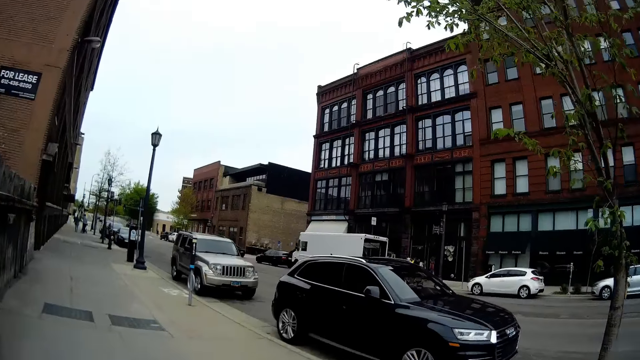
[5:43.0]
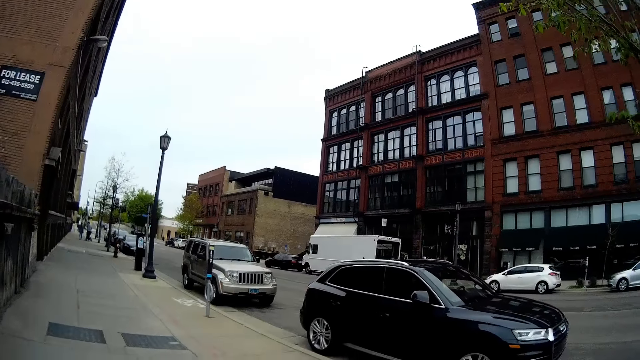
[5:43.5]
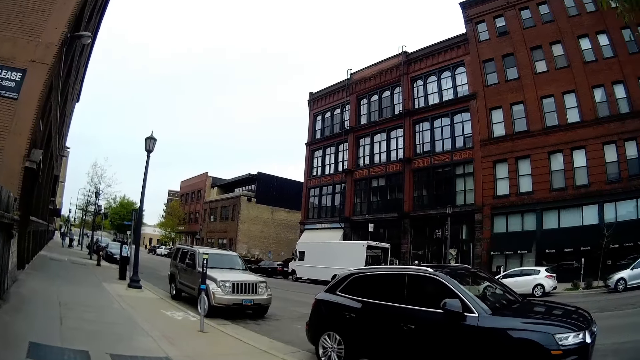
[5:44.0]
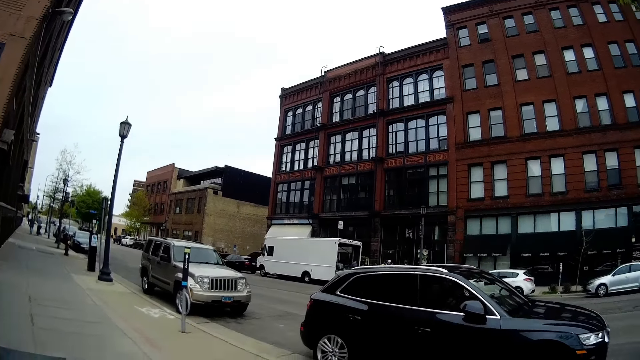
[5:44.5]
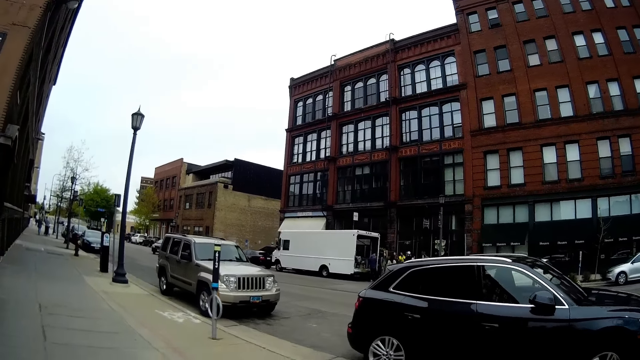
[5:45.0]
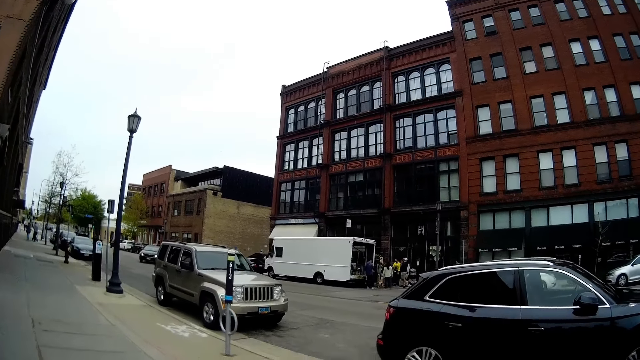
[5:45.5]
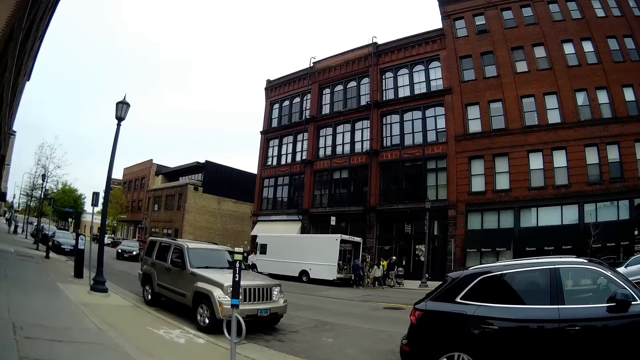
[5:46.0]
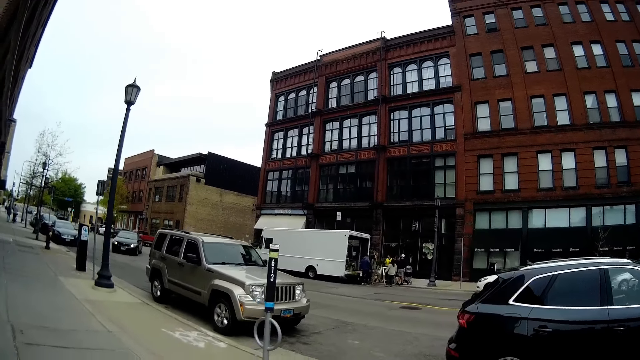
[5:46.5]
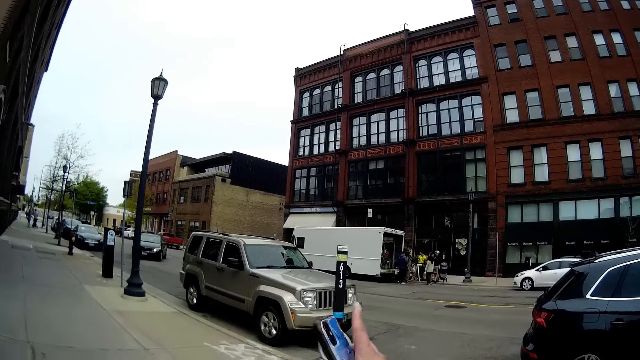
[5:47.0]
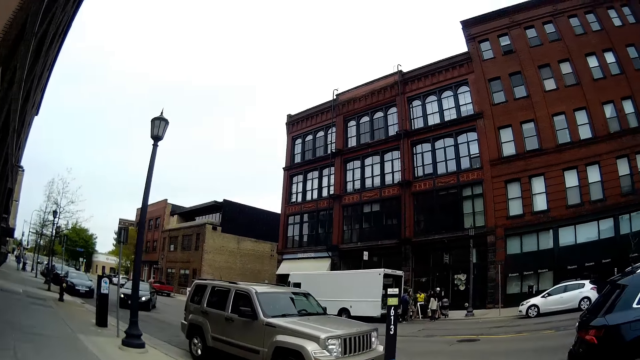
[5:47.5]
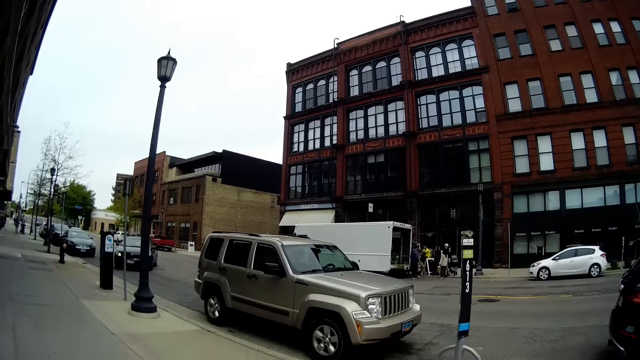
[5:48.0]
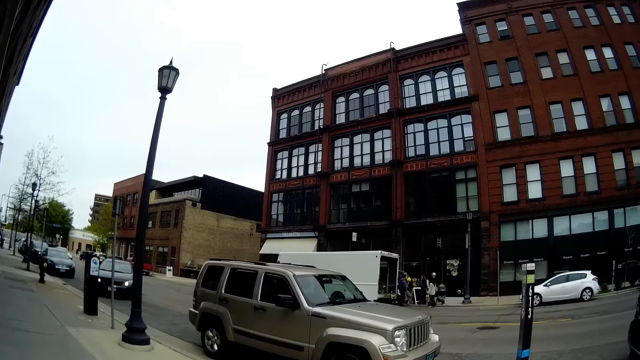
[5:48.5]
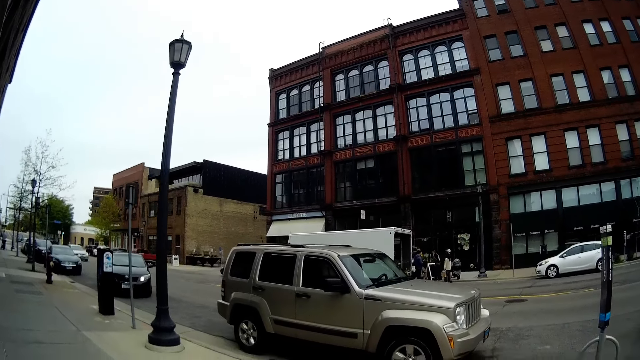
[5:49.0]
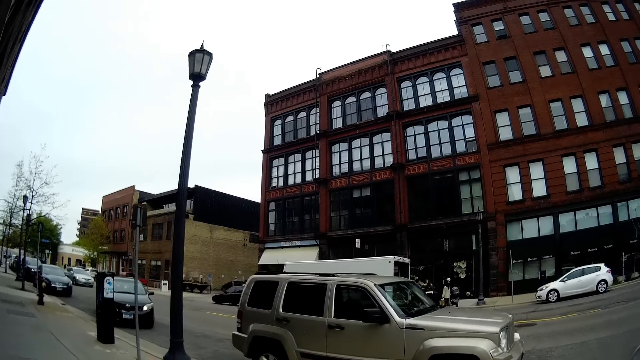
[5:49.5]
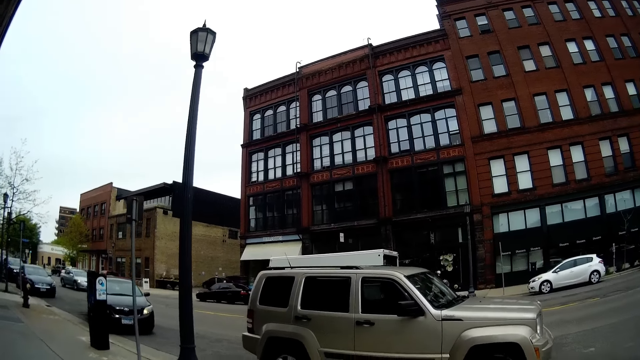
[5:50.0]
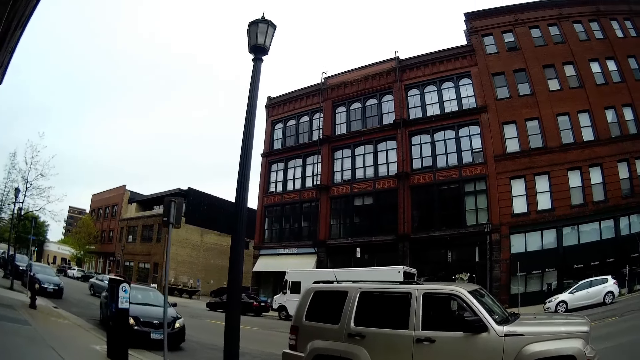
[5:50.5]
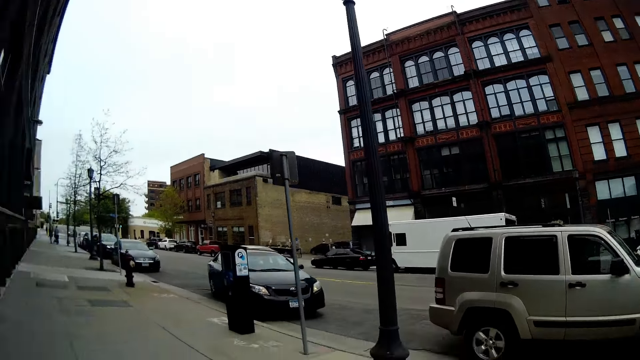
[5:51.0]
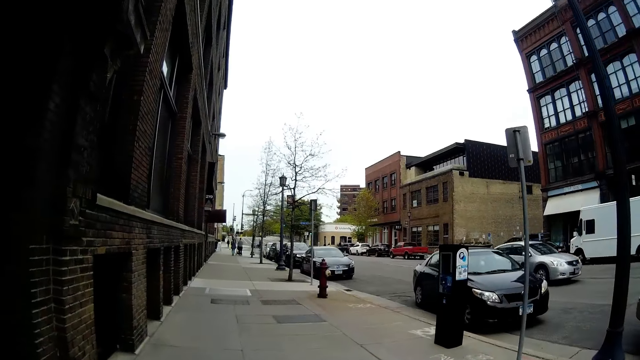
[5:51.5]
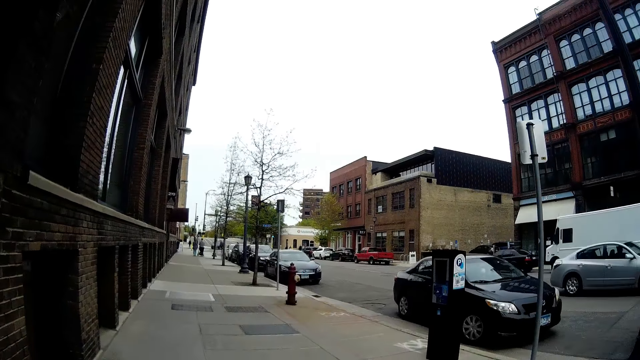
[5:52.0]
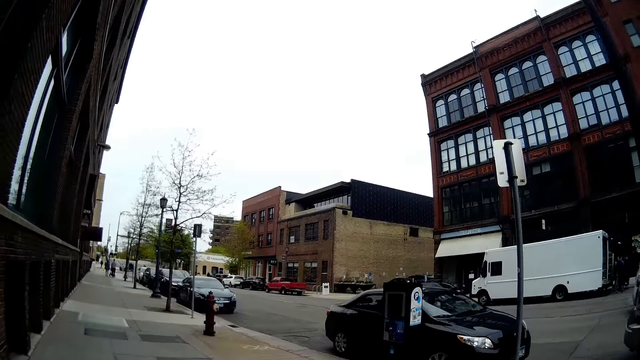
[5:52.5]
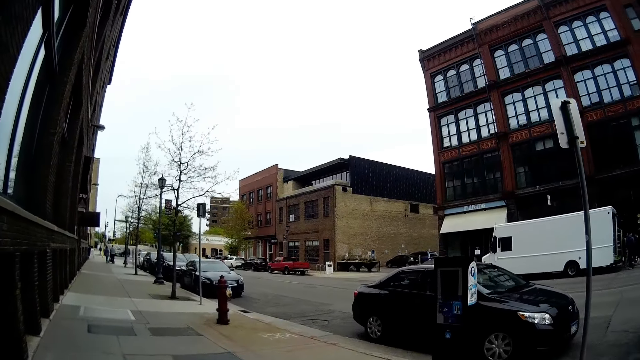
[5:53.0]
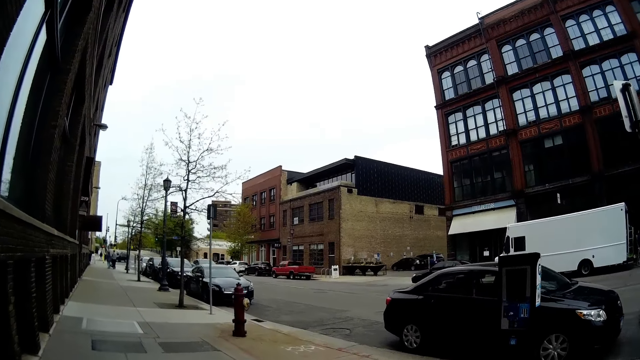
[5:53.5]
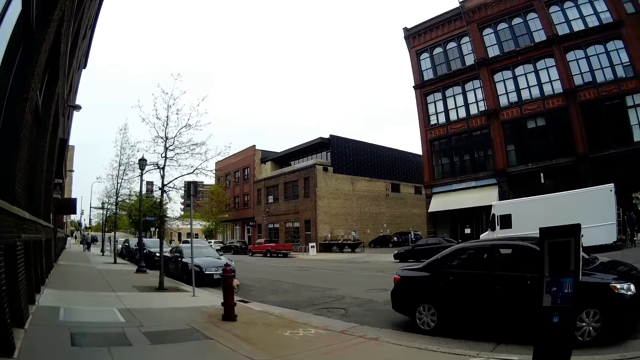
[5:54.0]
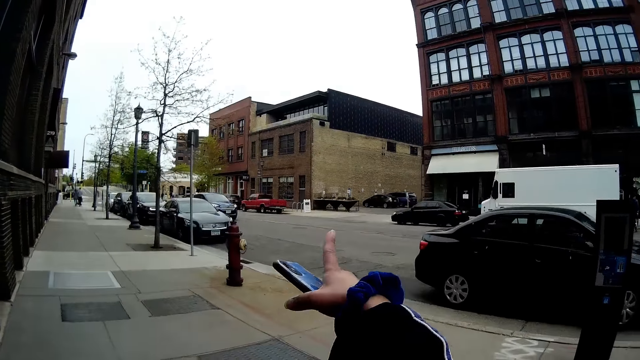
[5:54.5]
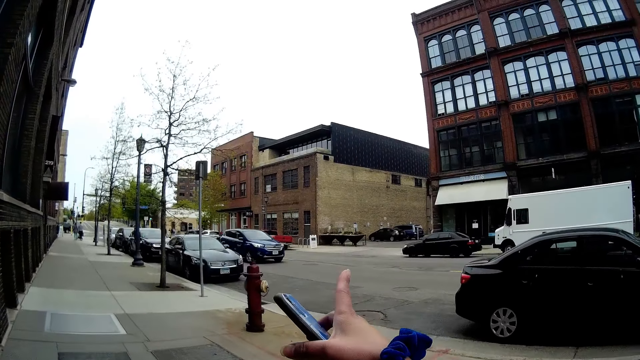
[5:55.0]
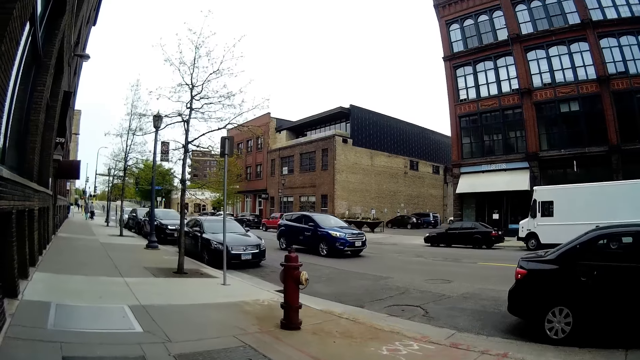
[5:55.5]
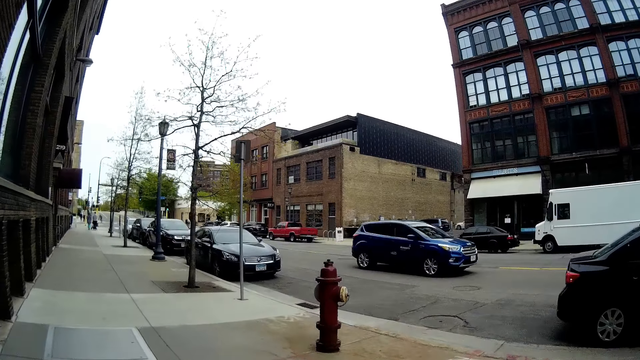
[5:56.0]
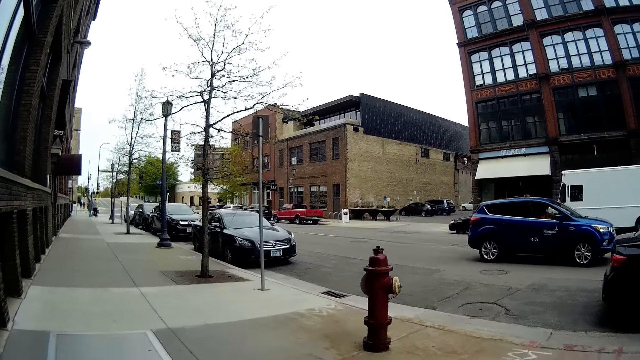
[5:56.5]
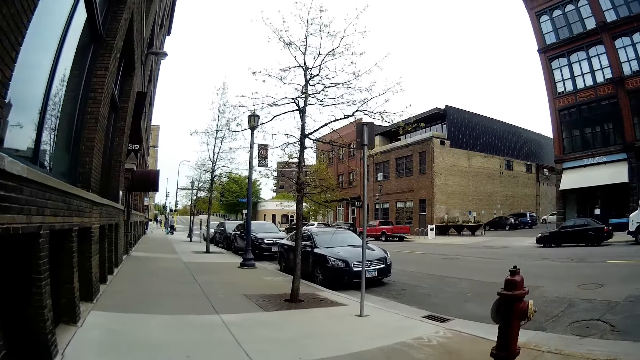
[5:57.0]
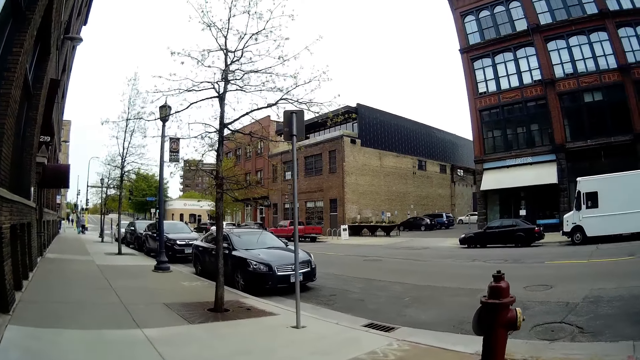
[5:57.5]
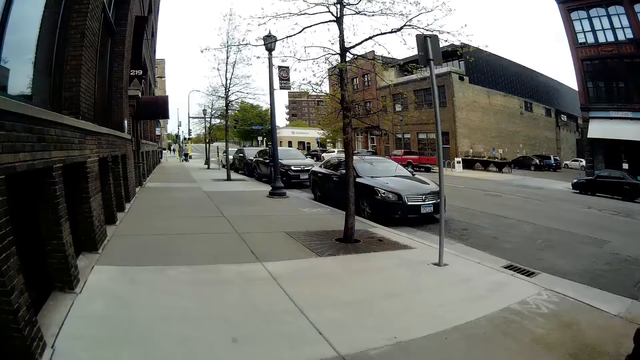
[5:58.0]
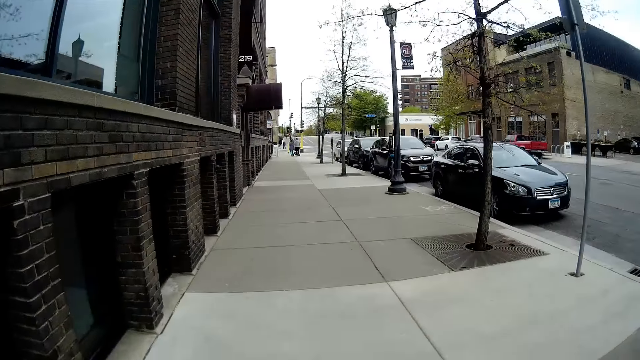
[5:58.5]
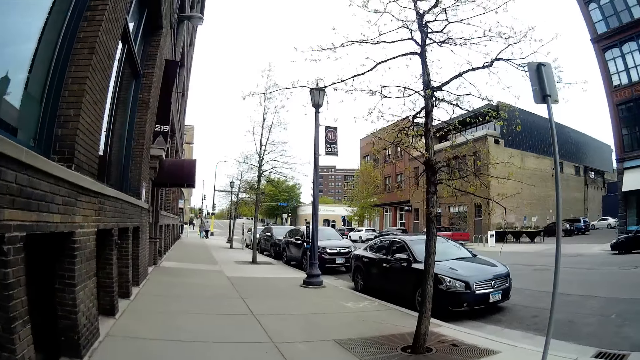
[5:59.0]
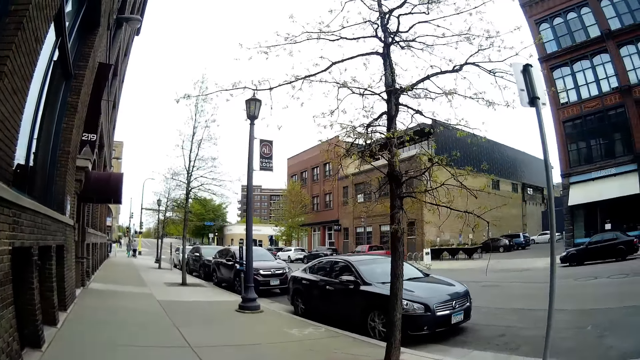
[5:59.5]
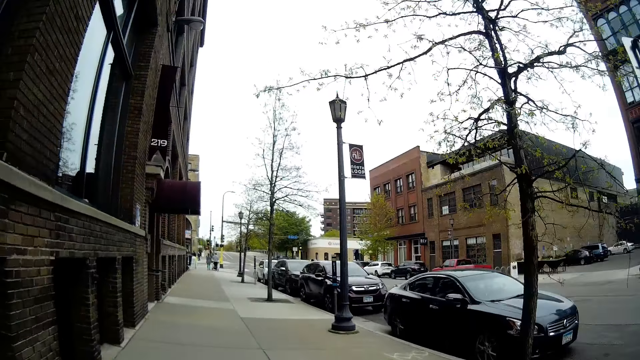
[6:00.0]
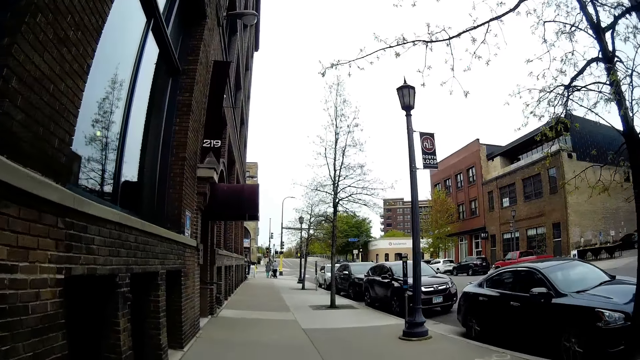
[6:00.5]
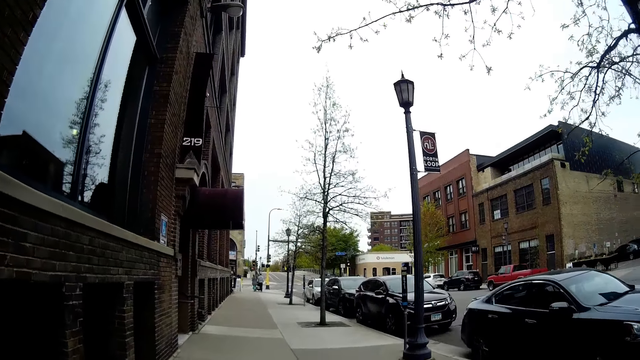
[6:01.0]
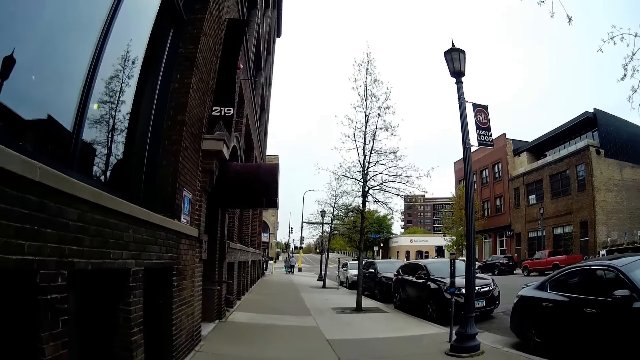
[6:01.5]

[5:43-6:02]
A black sedan parks on the street in front of the camera wearer. The camera wearer points with her right hand to a building. She lifts her hand, drops her hand and walks.
